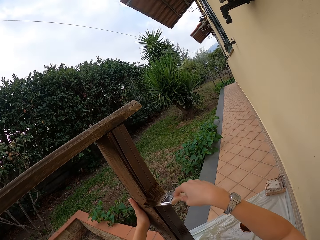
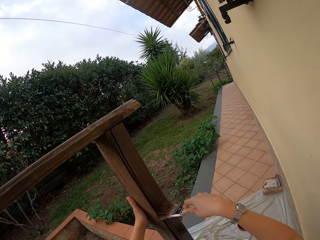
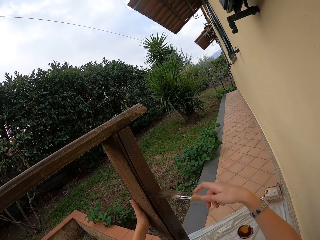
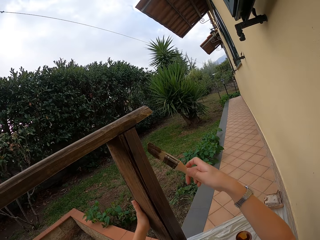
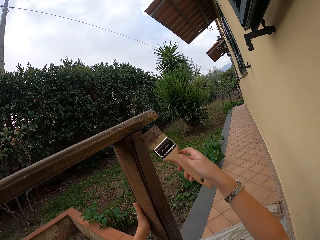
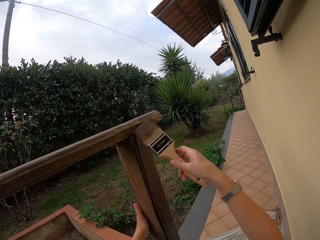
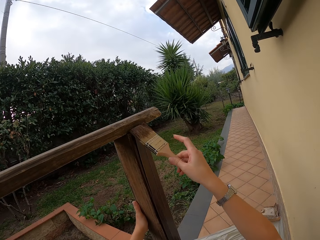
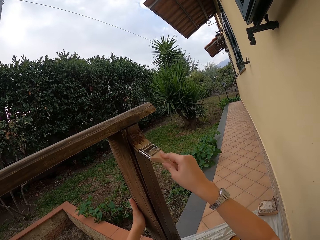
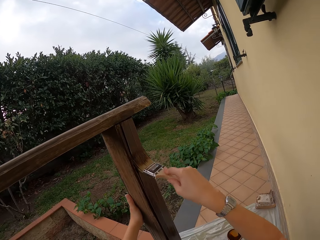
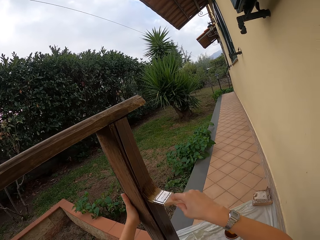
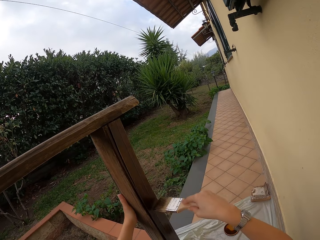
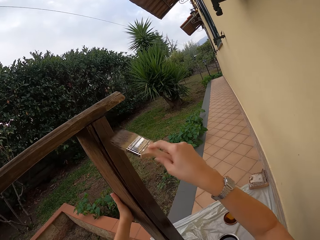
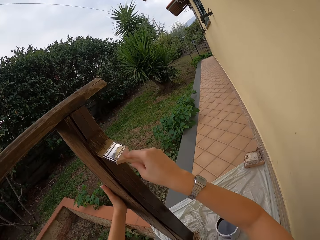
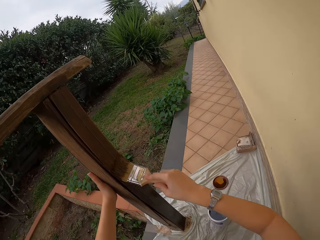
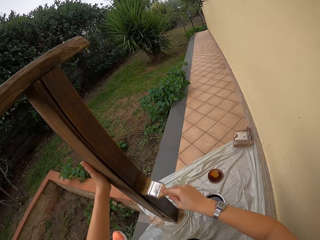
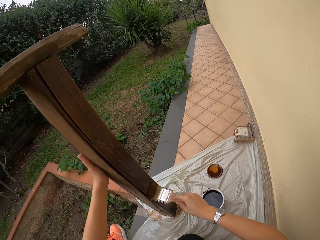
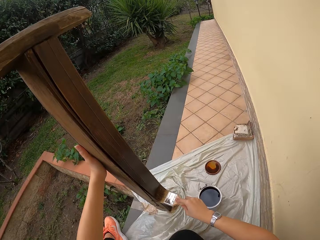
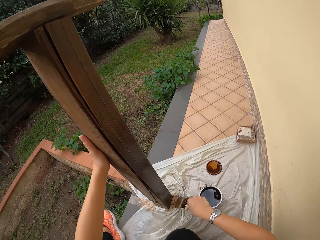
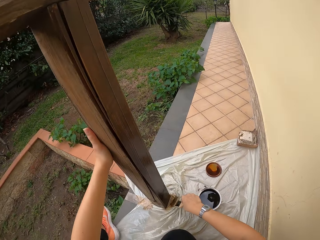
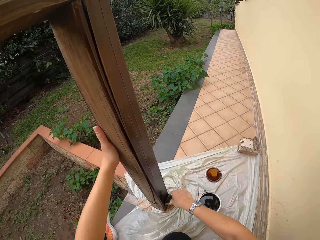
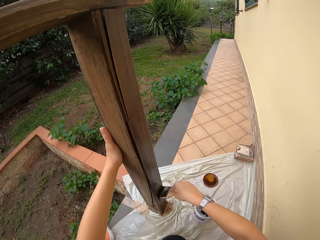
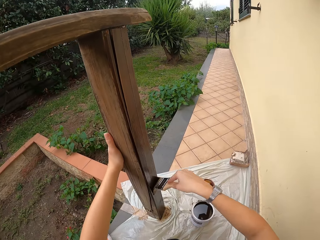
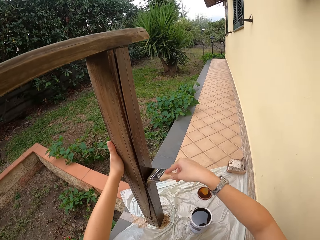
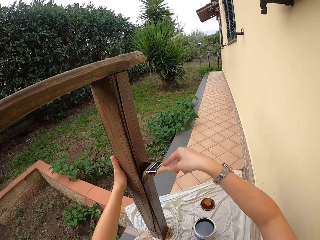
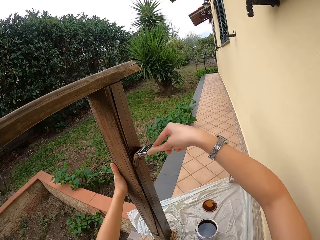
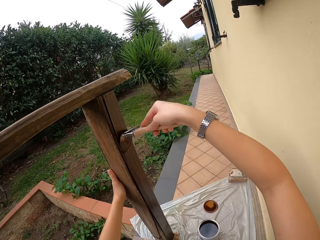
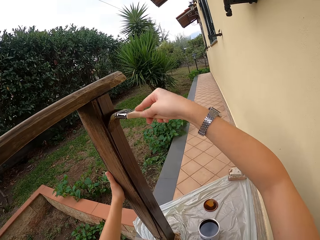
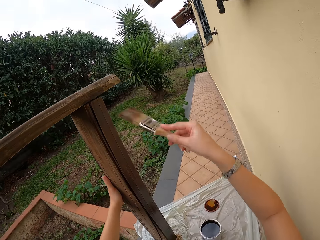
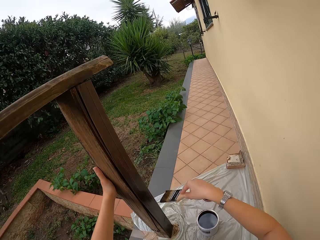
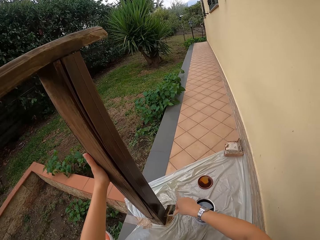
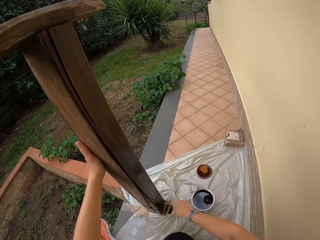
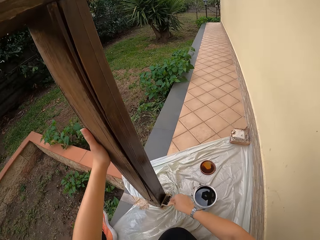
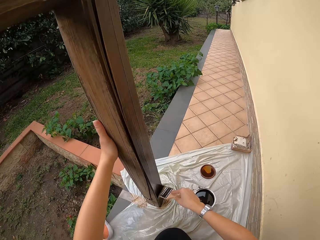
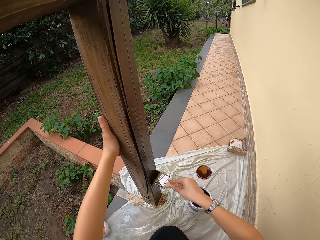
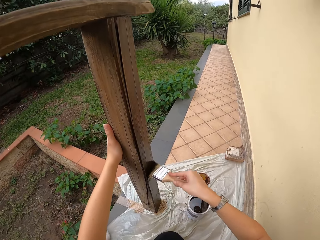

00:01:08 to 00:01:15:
The camera wearer turns the brush in his right hand. He paints the grill.

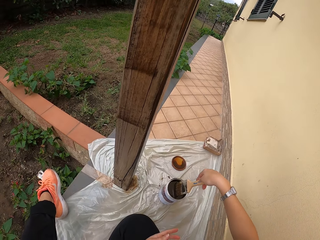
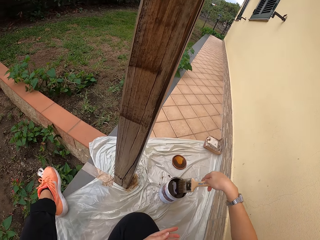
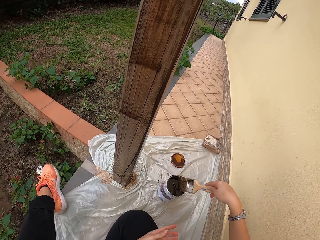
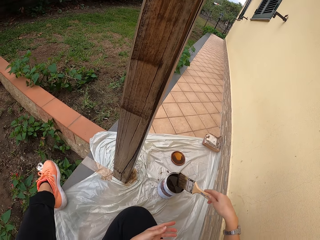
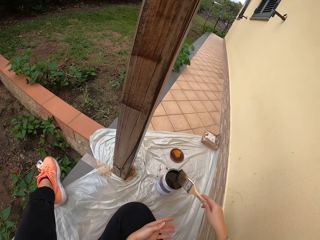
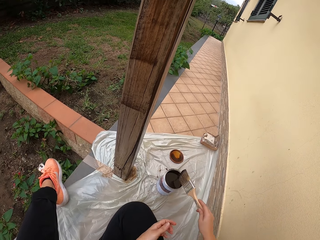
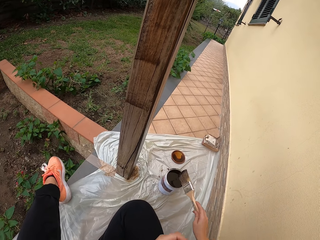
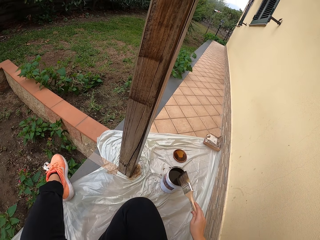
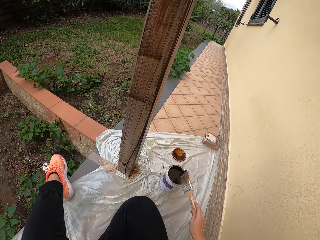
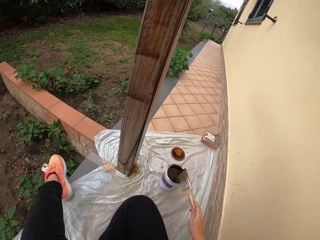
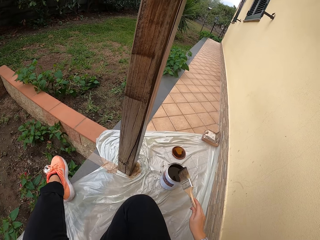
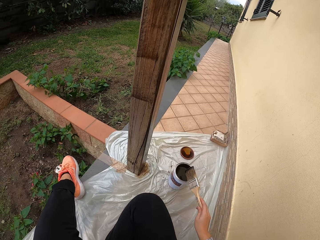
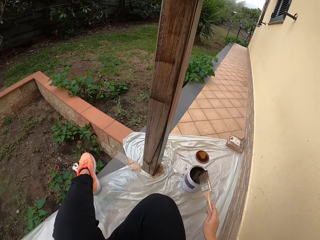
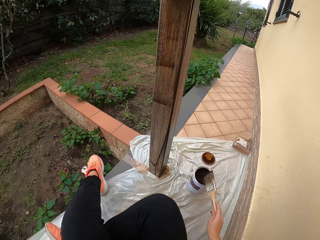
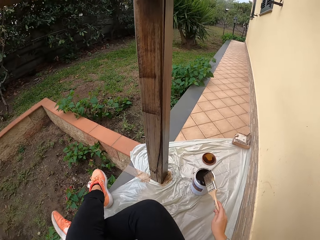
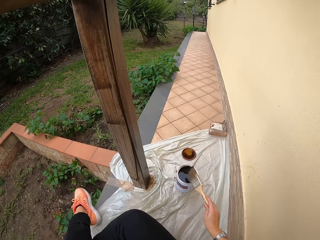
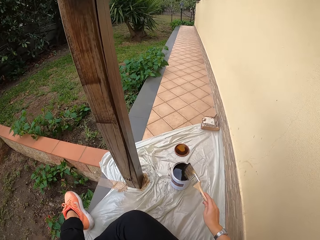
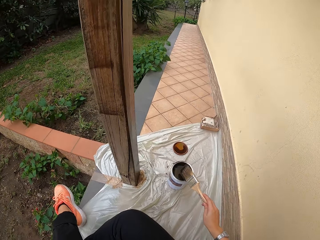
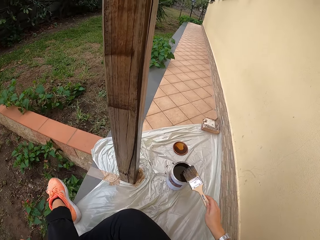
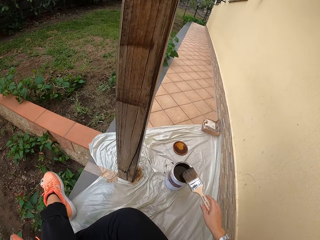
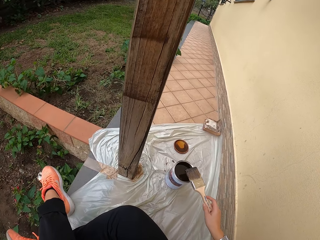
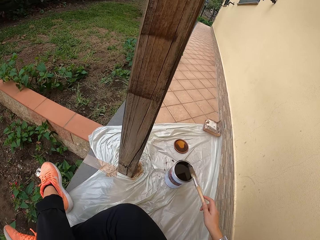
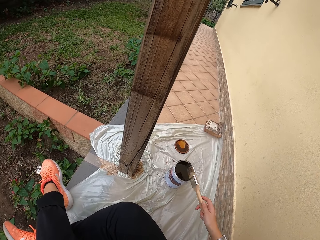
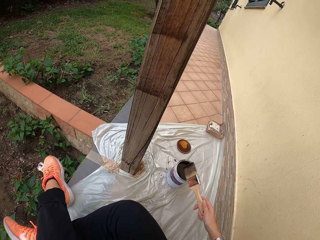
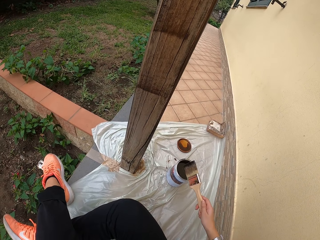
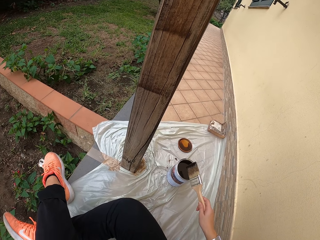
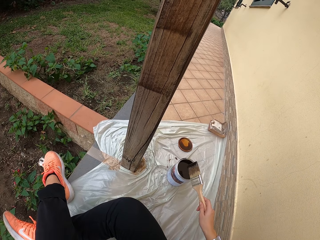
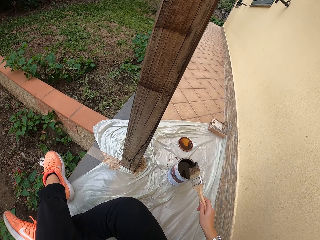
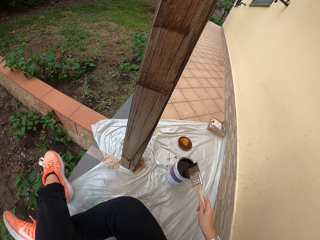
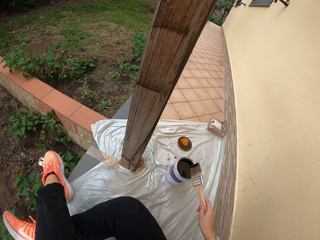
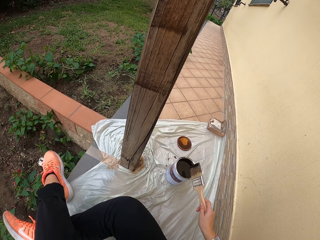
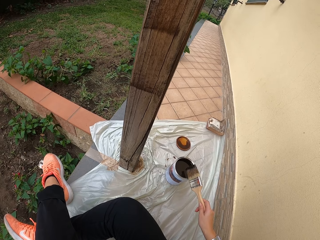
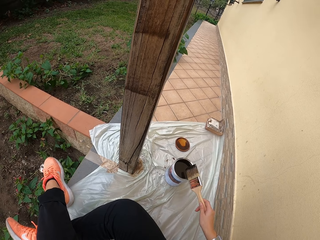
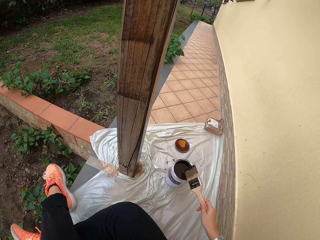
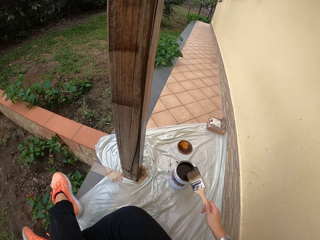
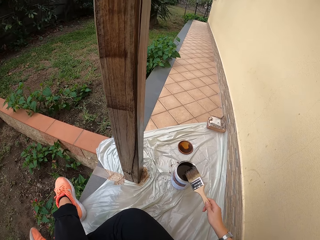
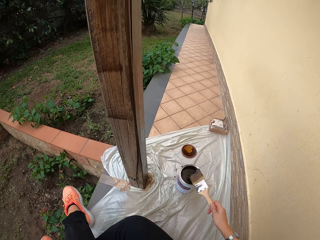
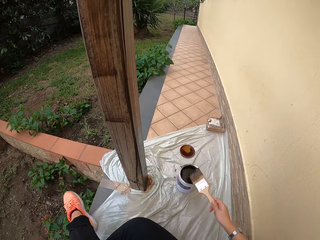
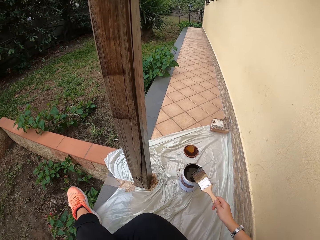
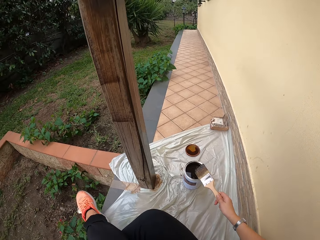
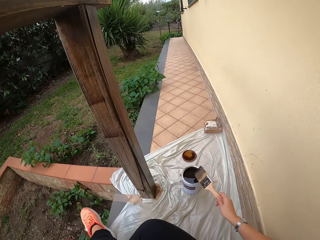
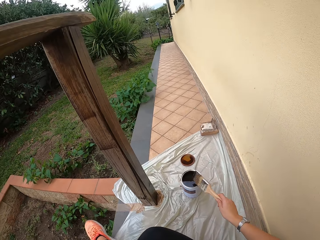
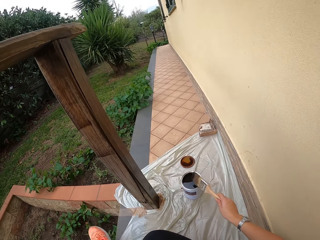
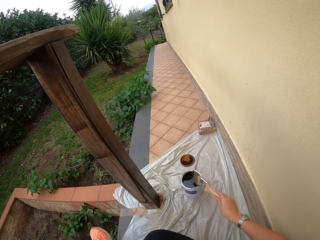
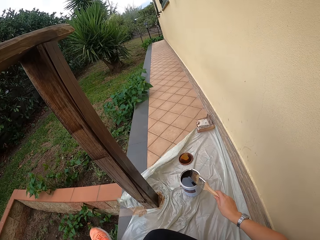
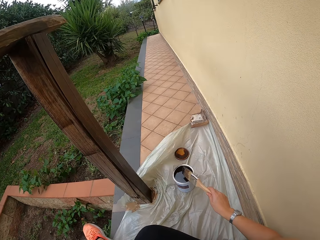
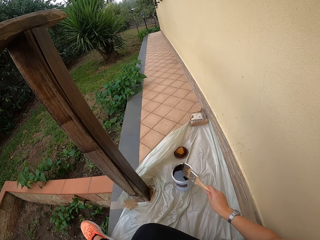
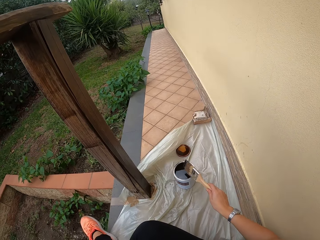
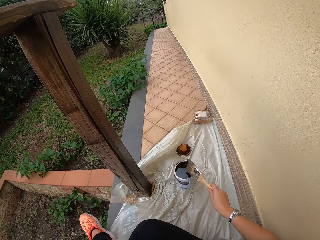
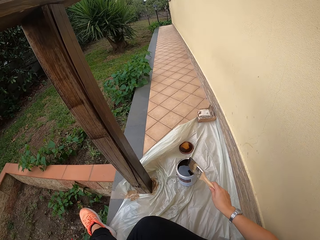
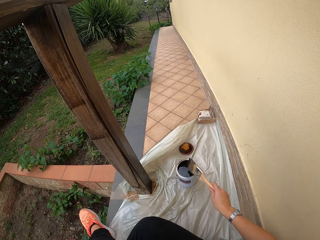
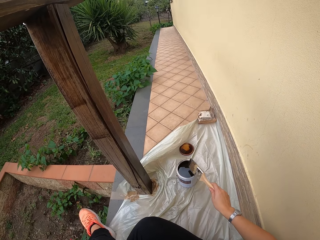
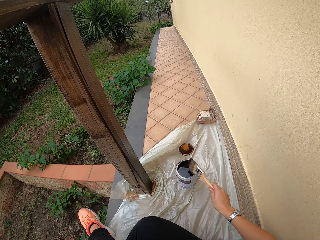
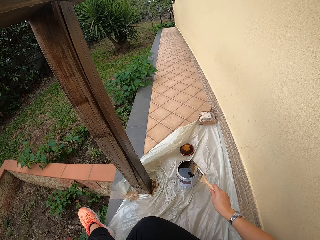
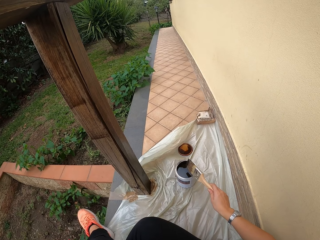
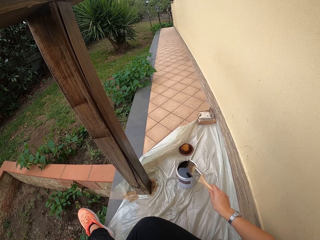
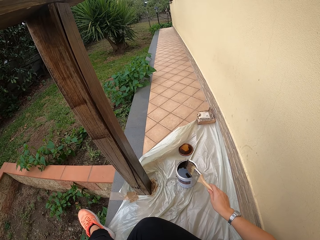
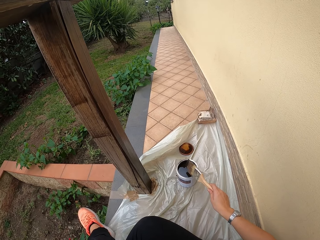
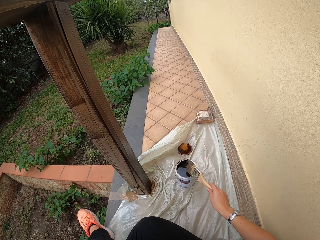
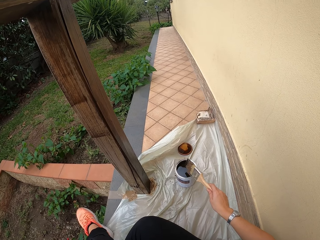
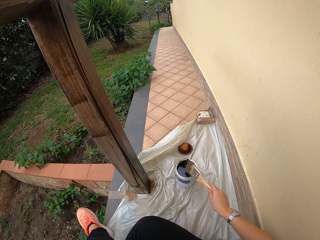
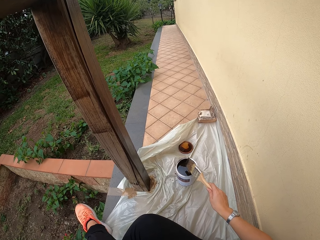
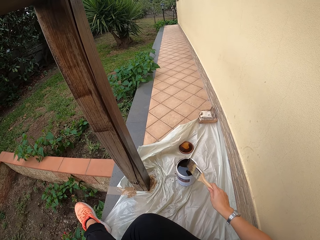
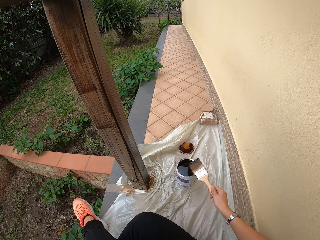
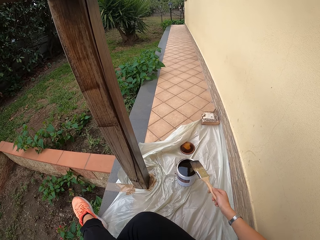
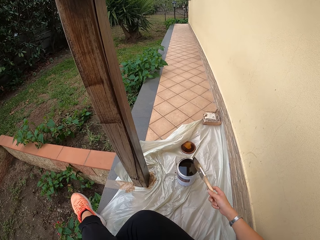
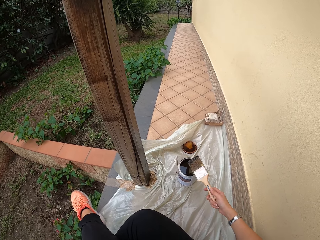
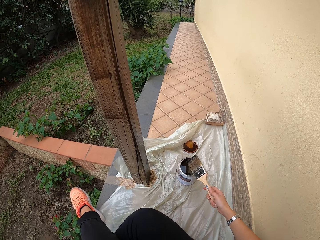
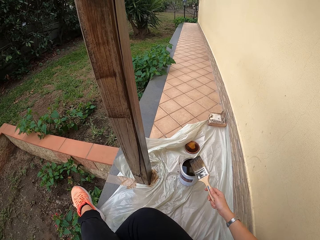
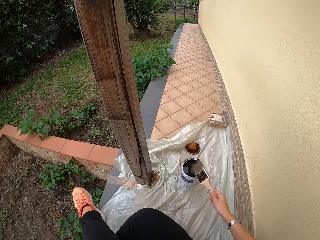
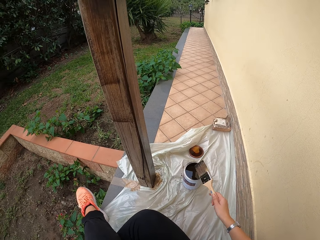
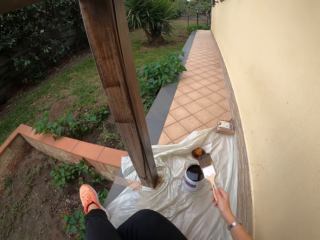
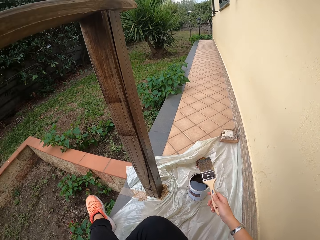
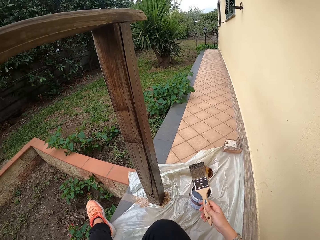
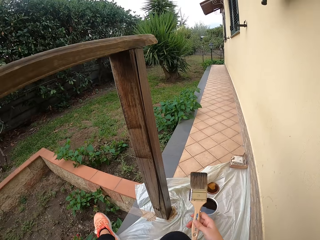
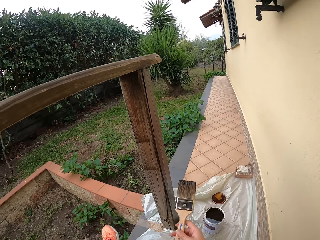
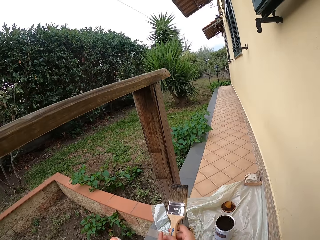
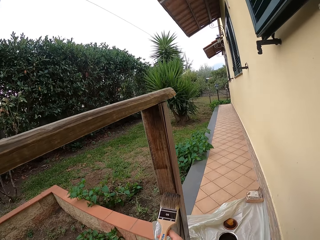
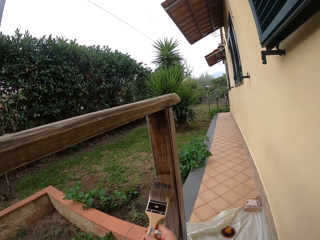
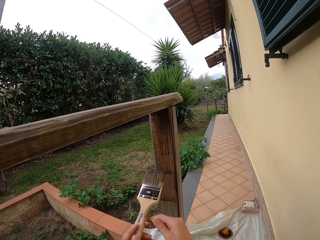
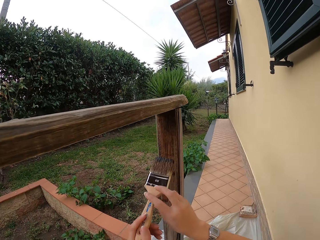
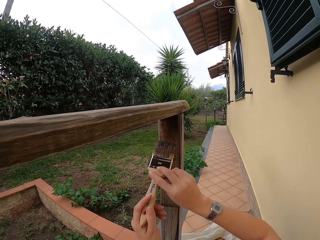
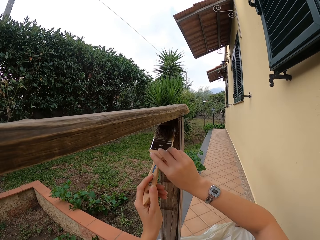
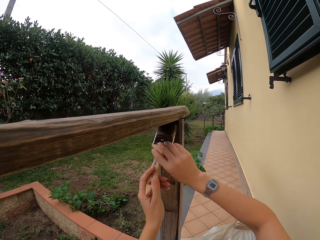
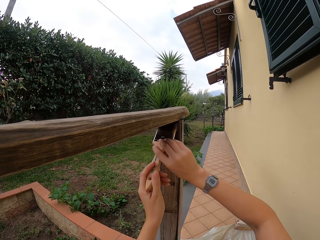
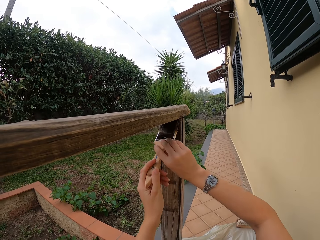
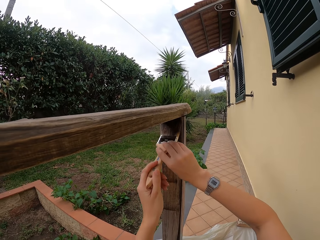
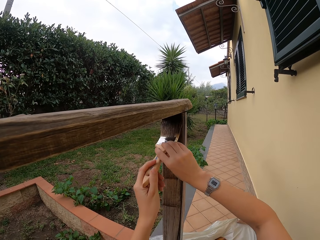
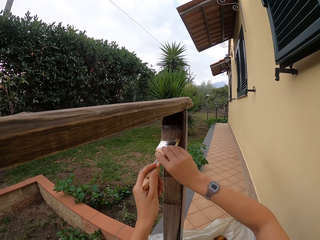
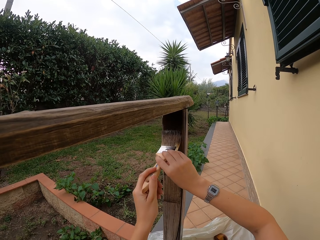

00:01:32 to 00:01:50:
The camera wearer scoops paint from the paint tin with the brush in his right hand. He shakes the brush on the tin. He stretches the paint brush in his right hand to the grill. He holds the brush with both hands and paints with both hands.
